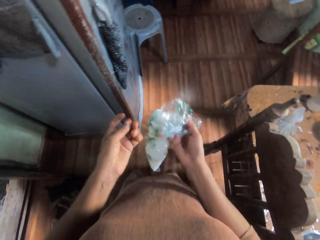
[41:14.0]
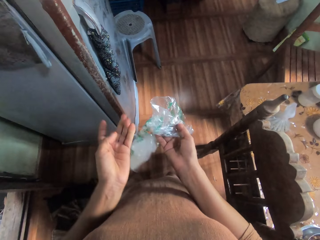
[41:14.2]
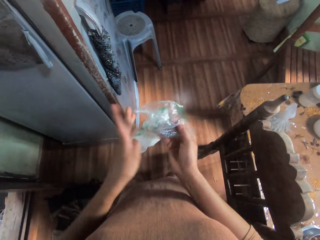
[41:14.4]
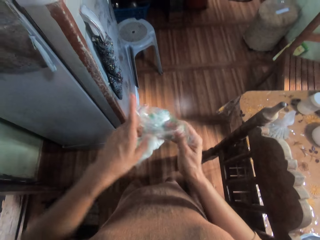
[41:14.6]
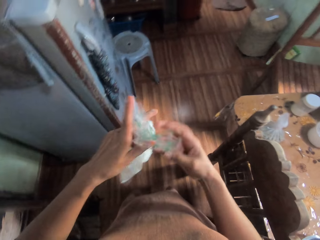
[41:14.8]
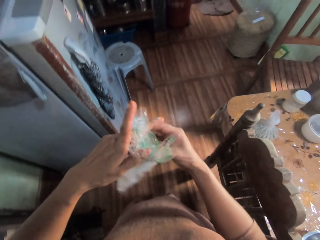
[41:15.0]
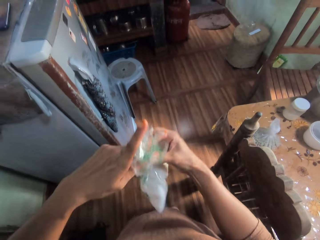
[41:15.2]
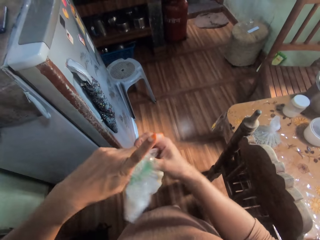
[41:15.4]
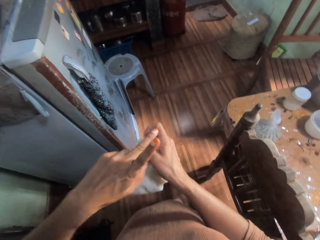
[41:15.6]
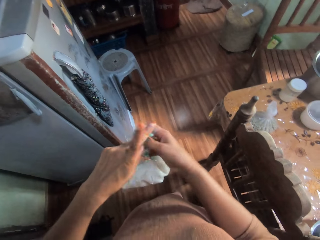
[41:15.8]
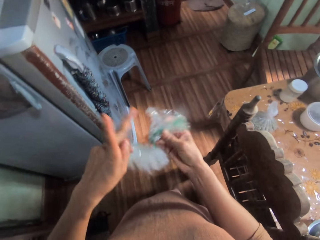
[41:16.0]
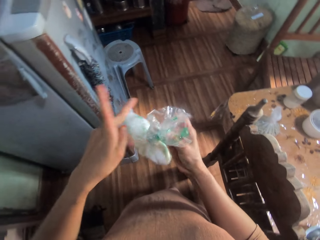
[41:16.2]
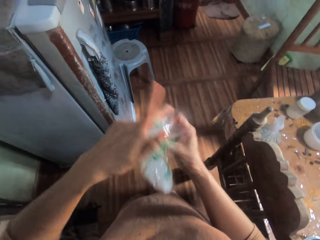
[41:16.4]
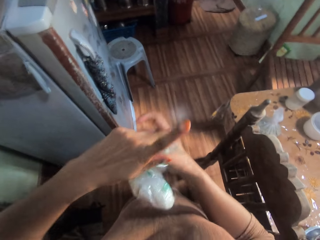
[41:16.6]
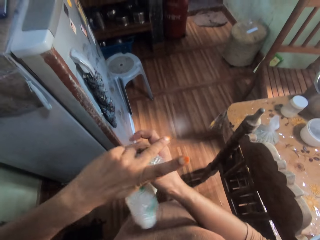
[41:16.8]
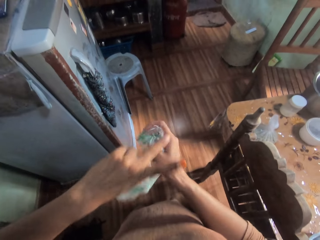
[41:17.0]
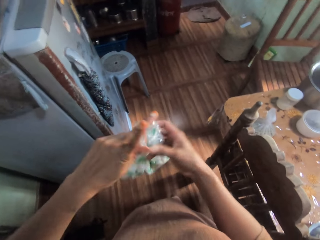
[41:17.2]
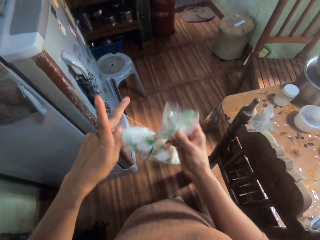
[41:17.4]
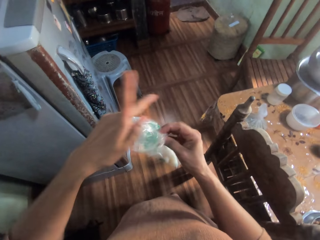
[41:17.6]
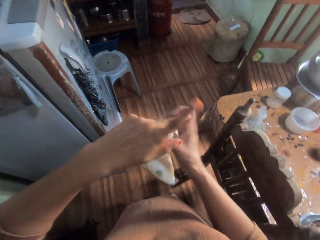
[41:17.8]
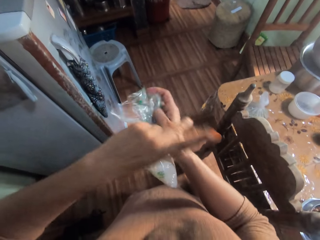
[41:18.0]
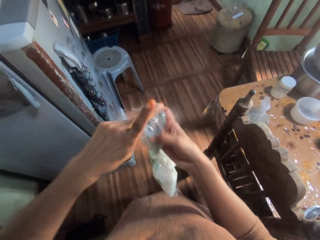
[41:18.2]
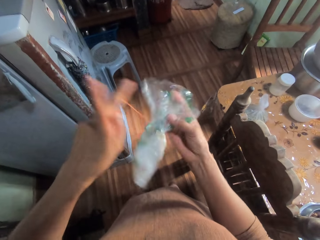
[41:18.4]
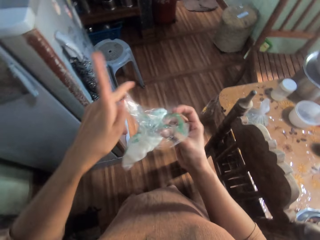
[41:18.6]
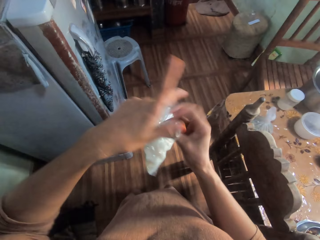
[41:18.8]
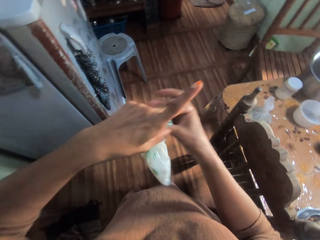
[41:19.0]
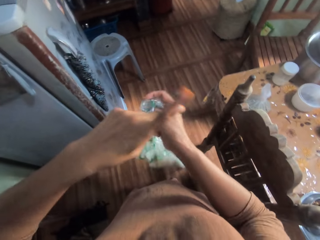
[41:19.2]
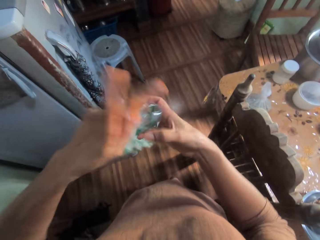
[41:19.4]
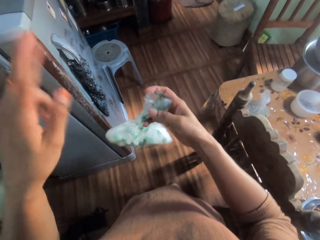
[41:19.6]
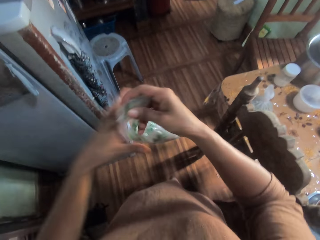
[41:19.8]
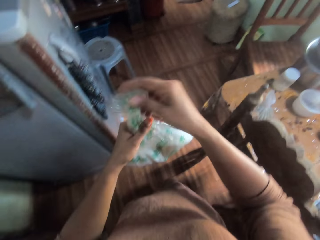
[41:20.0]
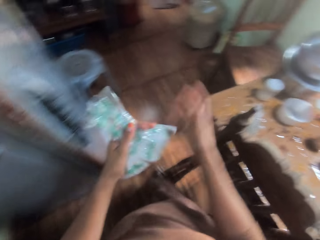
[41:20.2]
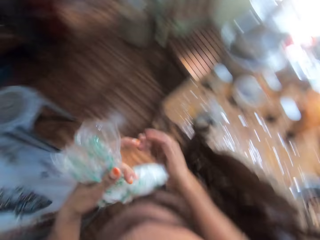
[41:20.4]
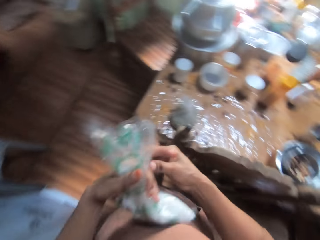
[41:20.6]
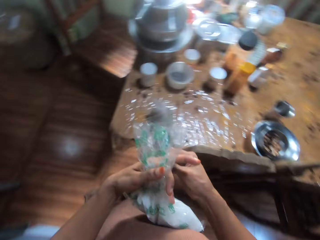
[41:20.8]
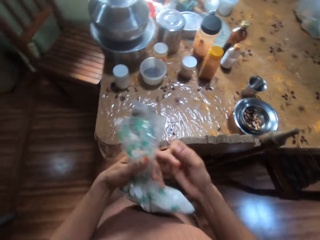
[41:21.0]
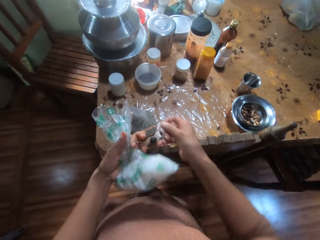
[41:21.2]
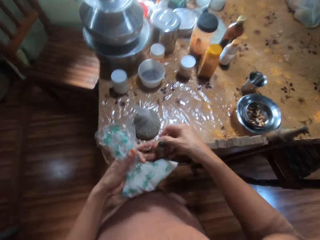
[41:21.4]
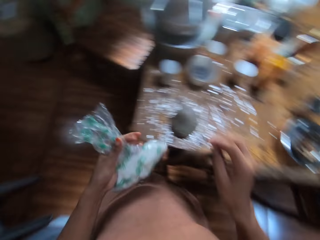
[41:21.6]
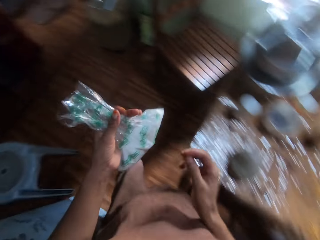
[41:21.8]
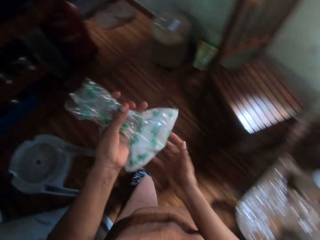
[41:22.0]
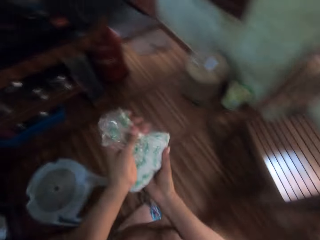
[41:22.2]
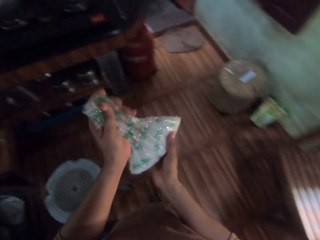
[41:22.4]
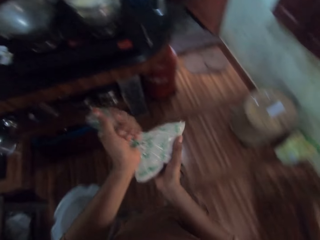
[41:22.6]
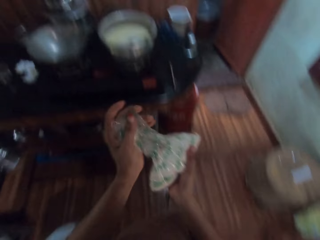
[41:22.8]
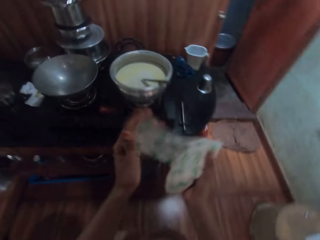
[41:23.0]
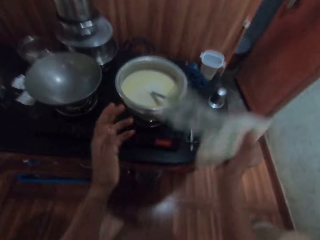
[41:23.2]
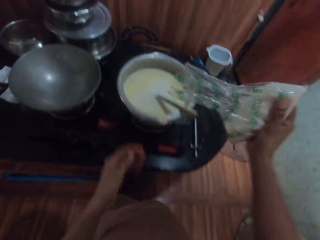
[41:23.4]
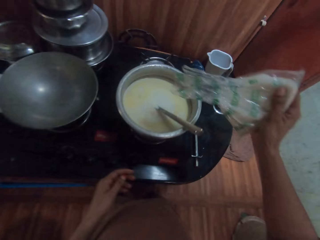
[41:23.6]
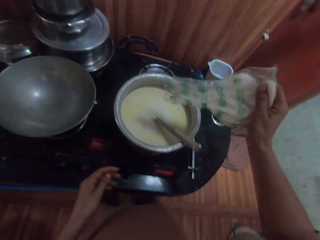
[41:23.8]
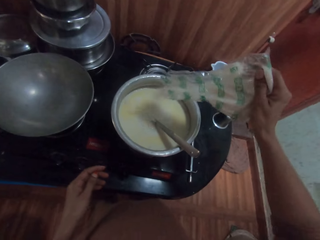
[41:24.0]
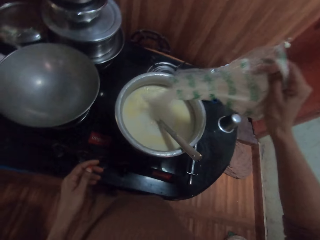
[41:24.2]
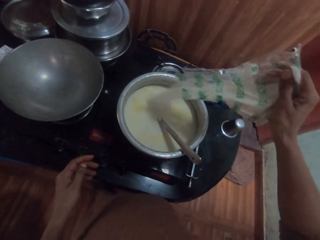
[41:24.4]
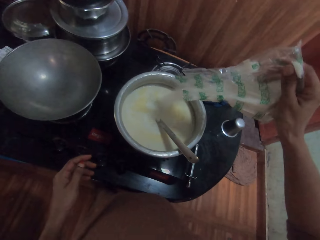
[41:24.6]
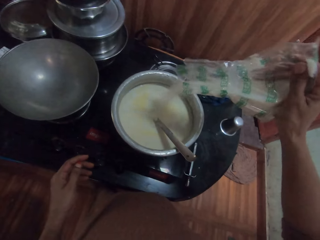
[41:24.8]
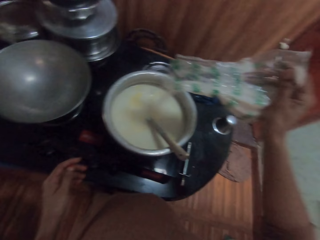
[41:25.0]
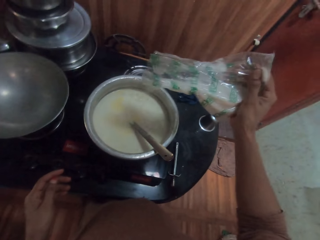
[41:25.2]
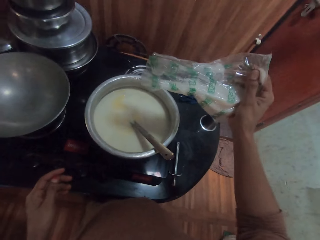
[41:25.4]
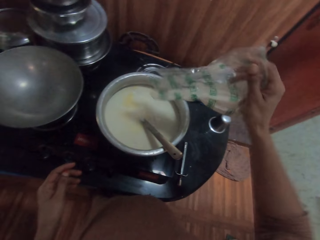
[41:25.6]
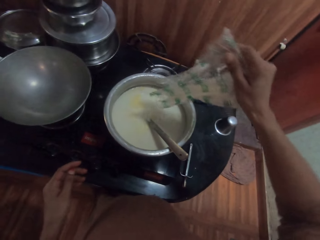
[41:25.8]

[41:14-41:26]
The camera wearer ties the bag of sugar with a rubber band in her right hand. She stretches the rubber band with both hands, puts the rubber band on the chair, and walks to the pot. She passes the bag of sugar from her left hand to her right hand. She pours sugar from the bag of sugar in the soymilk or porridge with her right hand.

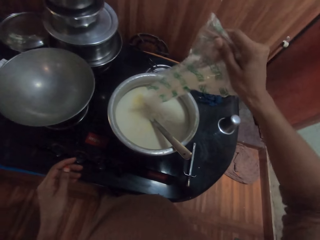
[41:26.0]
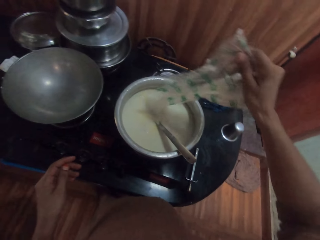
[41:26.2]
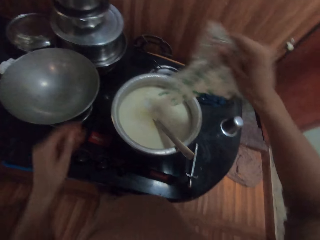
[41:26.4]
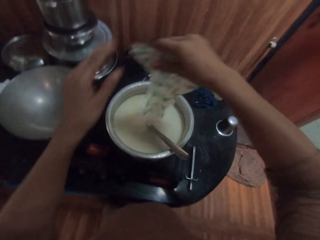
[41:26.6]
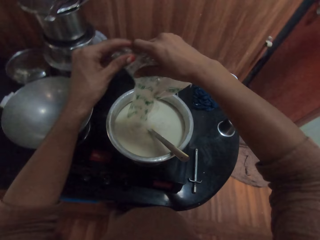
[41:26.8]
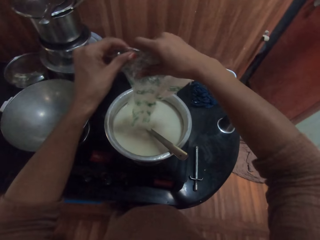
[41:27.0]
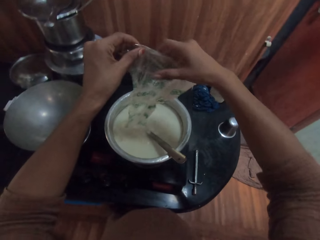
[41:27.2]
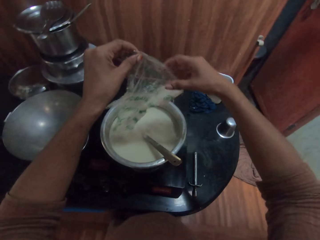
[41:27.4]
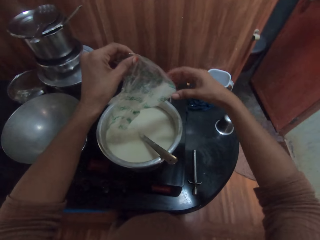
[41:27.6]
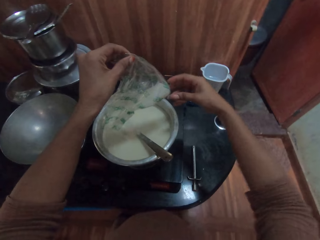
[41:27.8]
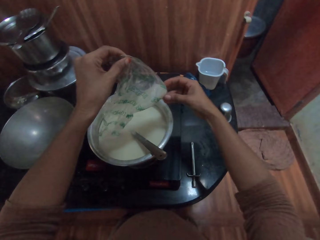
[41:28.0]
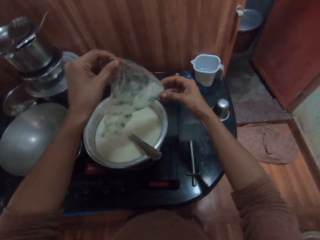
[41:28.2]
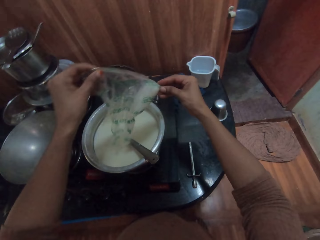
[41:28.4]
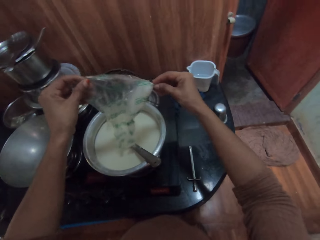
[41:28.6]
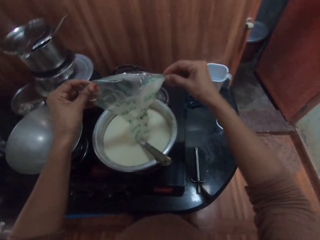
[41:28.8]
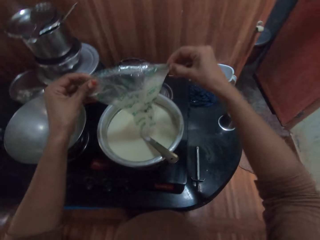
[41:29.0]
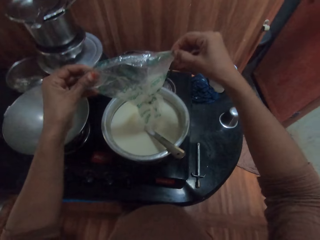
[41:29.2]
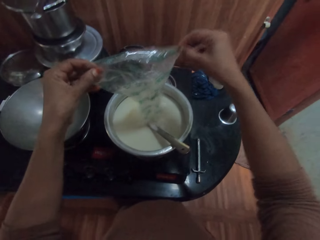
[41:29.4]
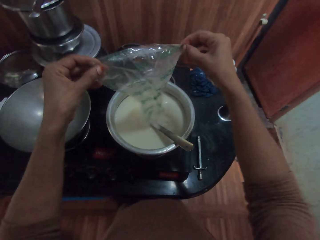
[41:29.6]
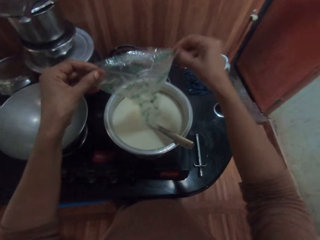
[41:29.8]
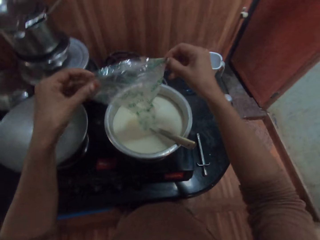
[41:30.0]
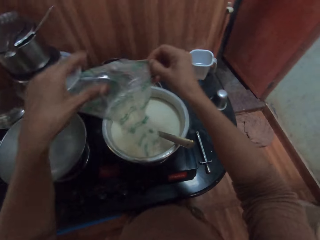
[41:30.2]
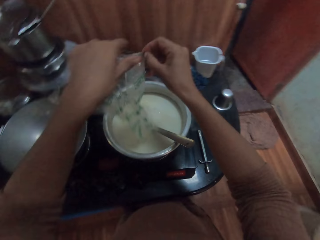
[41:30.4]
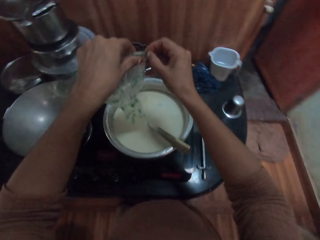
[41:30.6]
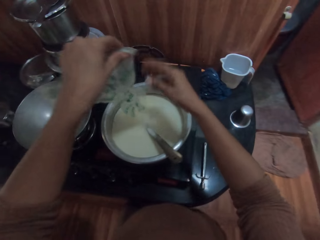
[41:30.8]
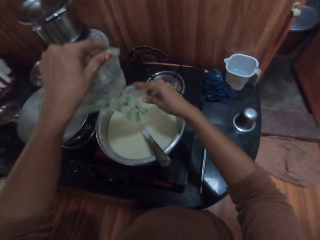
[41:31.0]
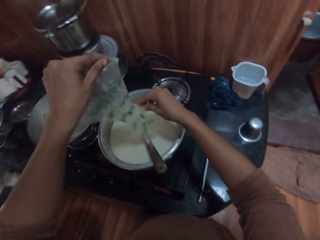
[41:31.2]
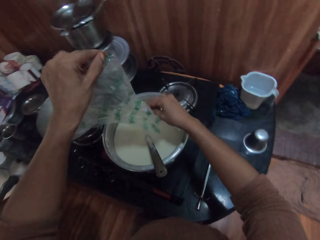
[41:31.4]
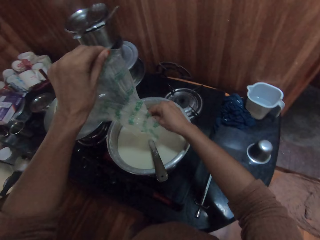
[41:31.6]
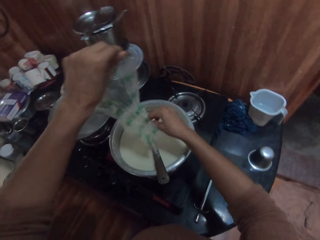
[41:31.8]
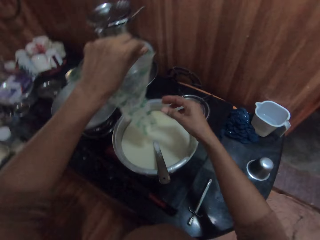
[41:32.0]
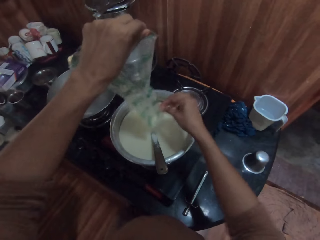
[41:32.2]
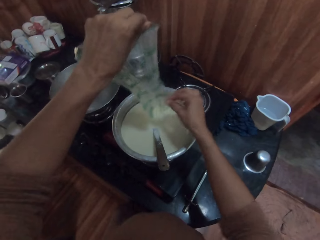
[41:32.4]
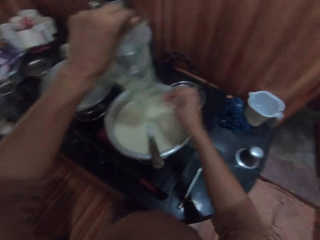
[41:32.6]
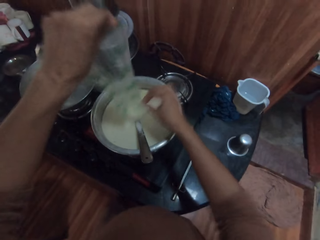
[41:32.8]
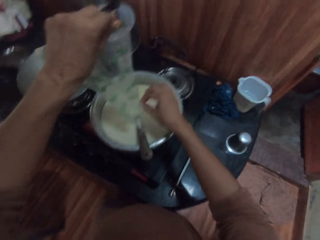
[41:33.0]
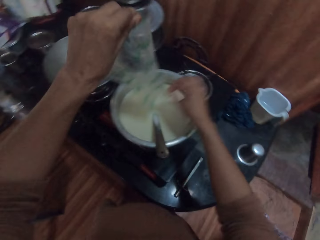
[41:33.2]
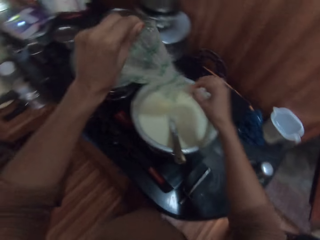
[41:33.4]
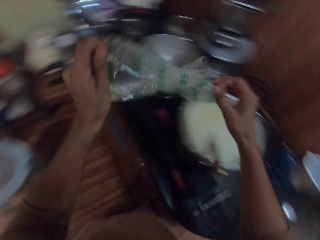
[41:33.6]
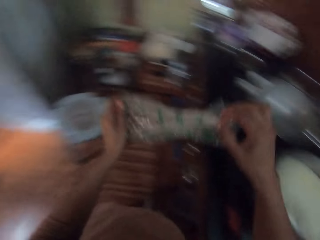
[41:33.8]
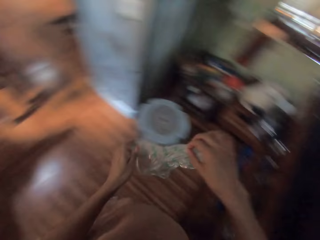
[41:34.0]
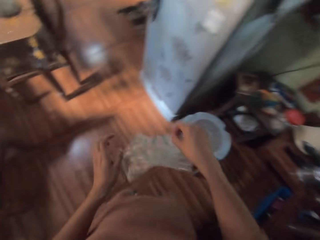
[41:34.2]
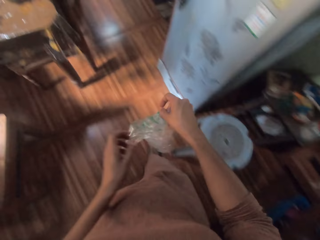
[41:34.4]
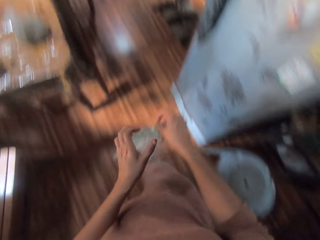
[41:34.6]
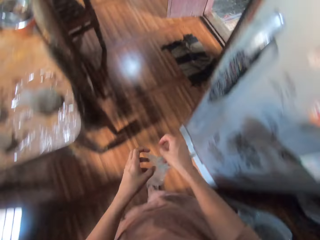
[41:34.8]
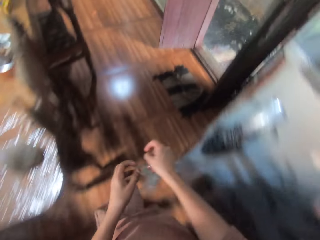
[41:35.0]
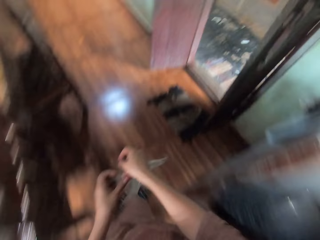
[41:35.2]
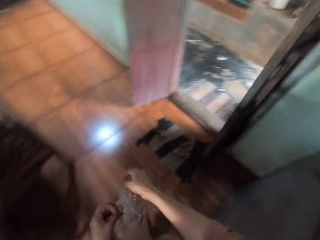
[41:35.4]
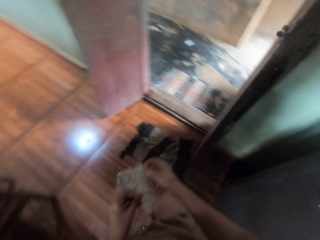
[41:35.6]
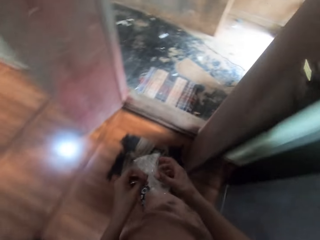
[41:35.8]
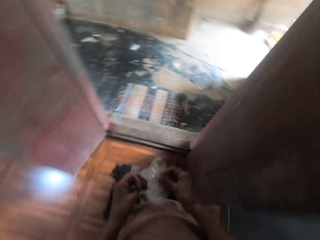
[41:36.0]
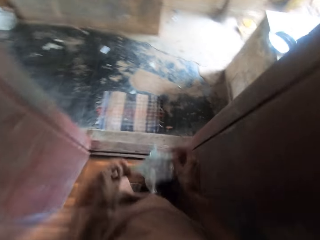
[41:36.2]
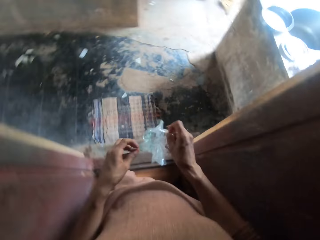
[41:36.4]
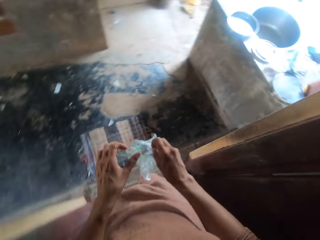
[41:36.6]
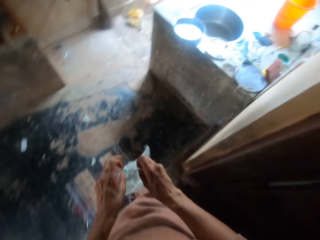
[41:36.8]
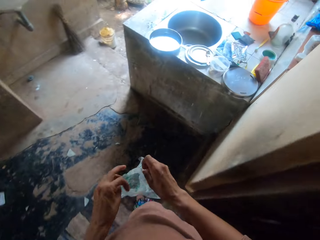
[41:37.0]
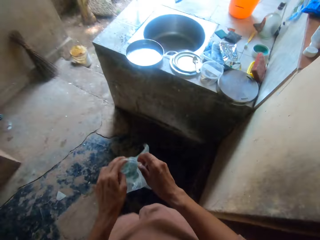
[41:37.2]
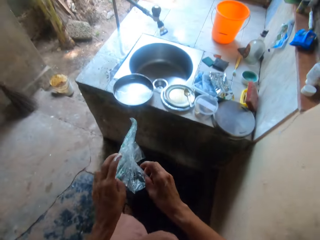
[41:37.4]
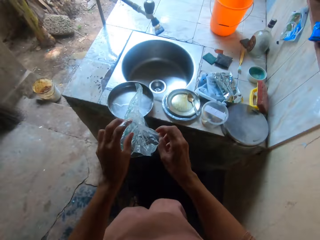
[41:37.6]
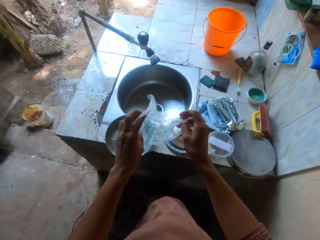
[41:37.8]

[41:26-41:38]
The camera wearer pours sugar from the bag of sugar or paper in the soymilk with both hands. They shake the paper. They hold the bag of sugar with both hands. They walk outside from the kitchen to the tap.
